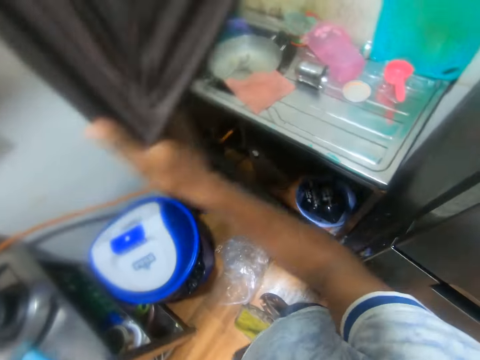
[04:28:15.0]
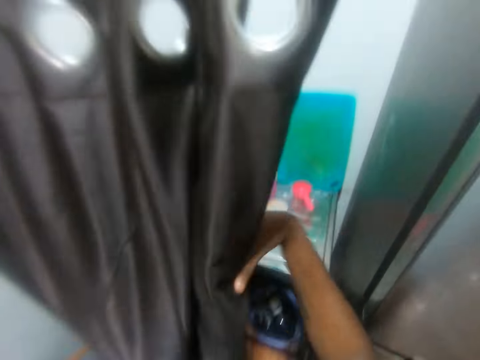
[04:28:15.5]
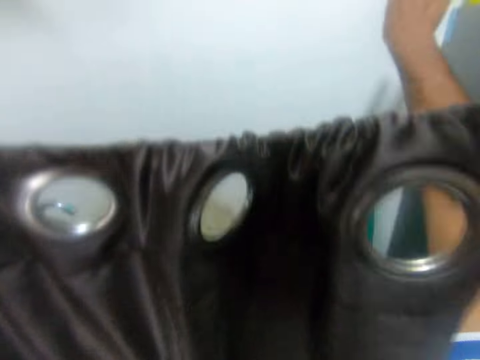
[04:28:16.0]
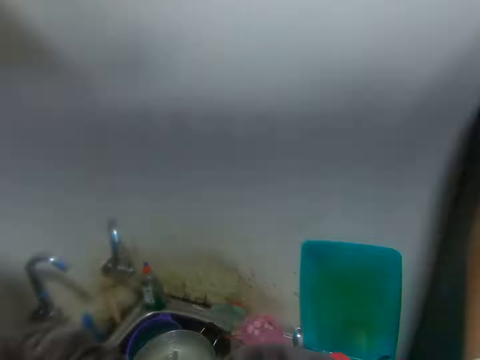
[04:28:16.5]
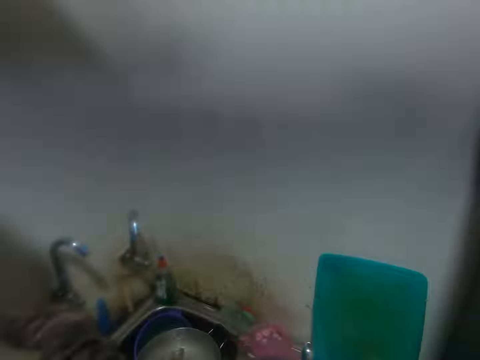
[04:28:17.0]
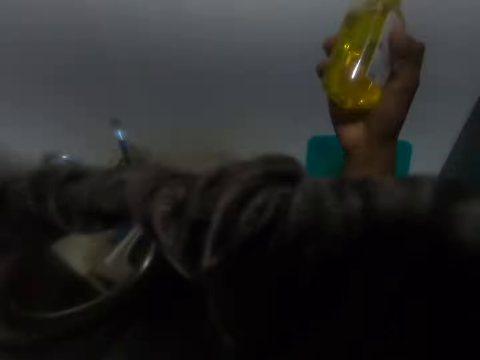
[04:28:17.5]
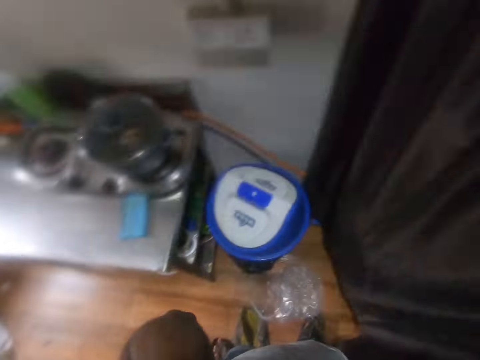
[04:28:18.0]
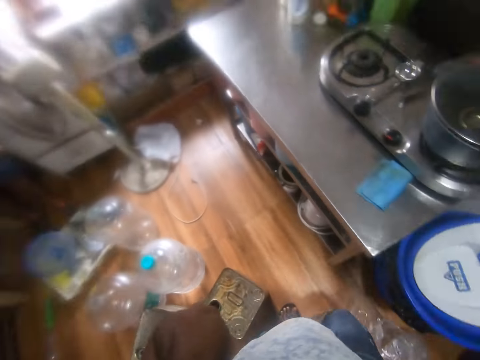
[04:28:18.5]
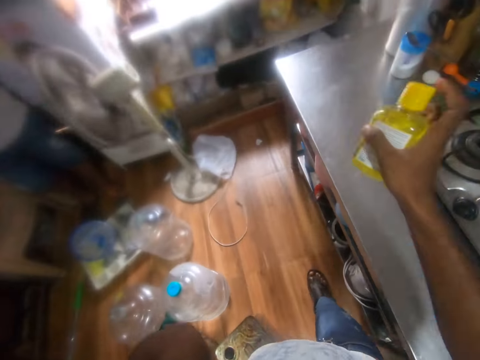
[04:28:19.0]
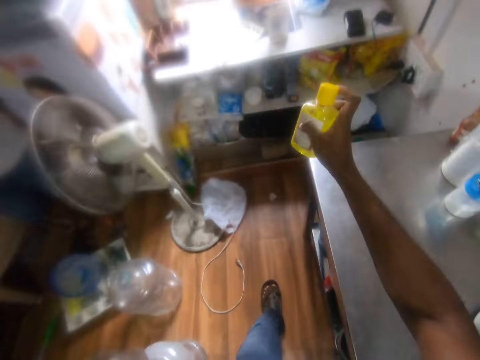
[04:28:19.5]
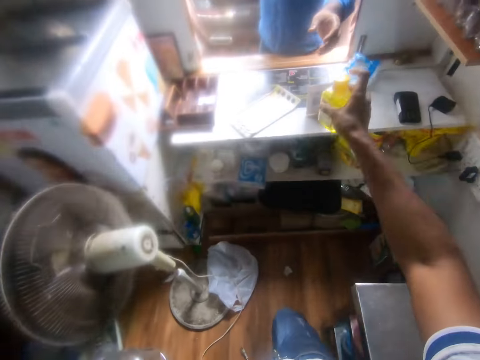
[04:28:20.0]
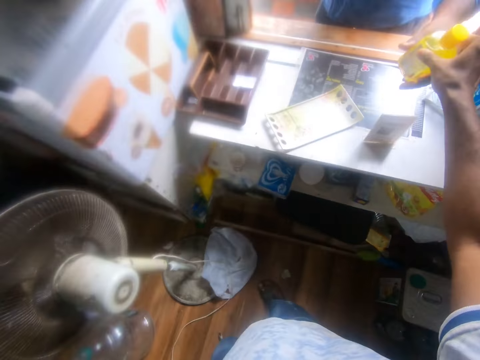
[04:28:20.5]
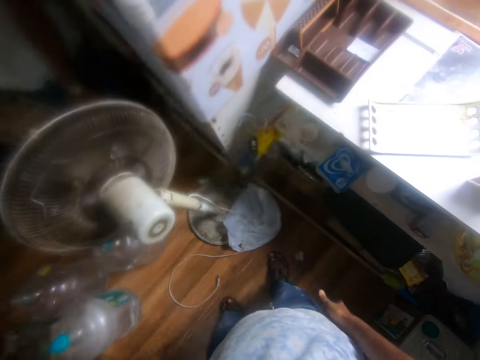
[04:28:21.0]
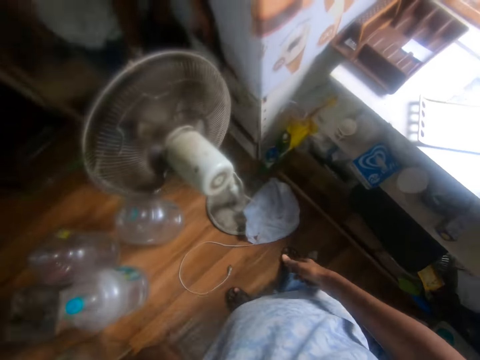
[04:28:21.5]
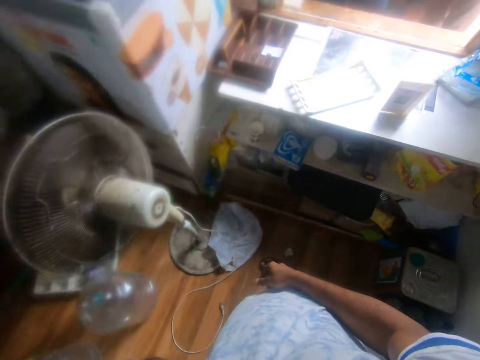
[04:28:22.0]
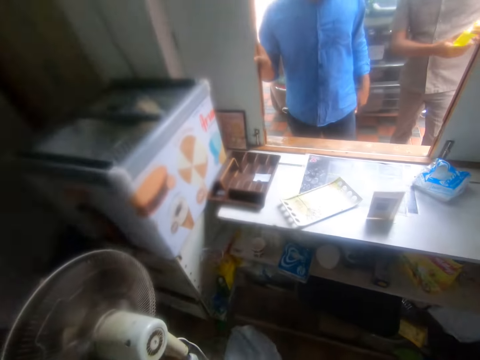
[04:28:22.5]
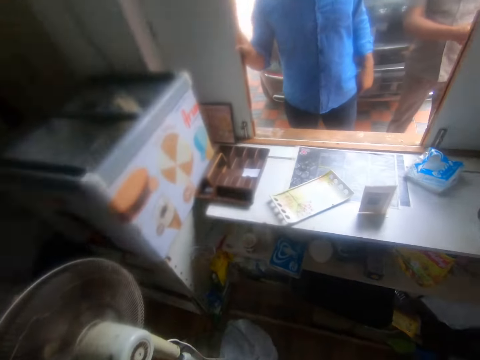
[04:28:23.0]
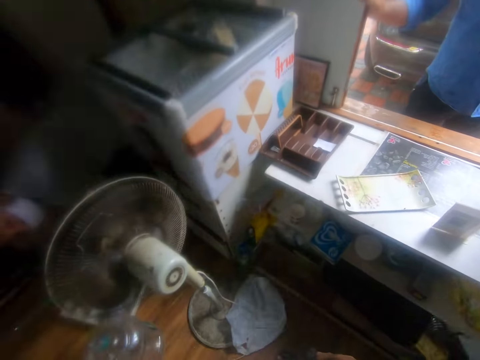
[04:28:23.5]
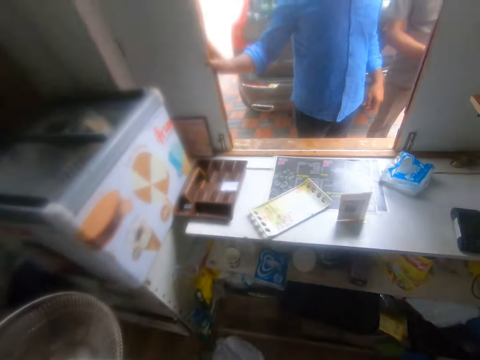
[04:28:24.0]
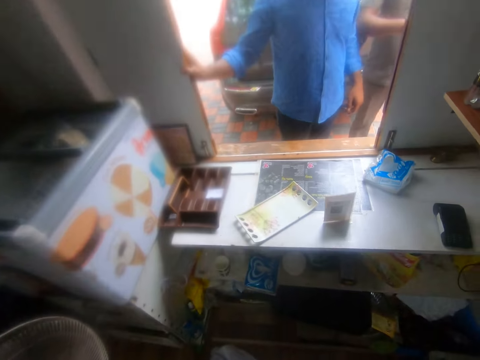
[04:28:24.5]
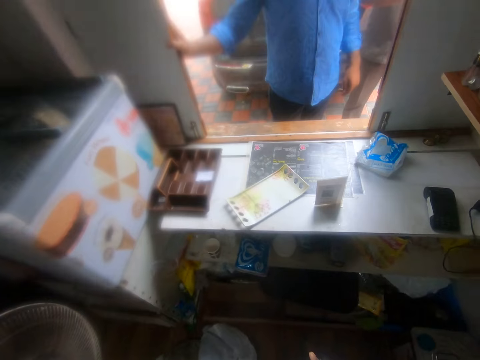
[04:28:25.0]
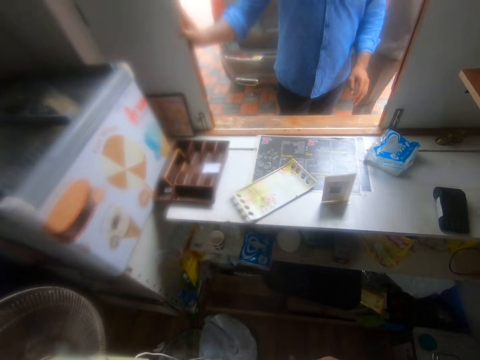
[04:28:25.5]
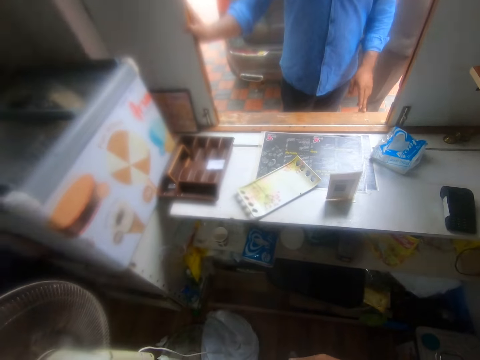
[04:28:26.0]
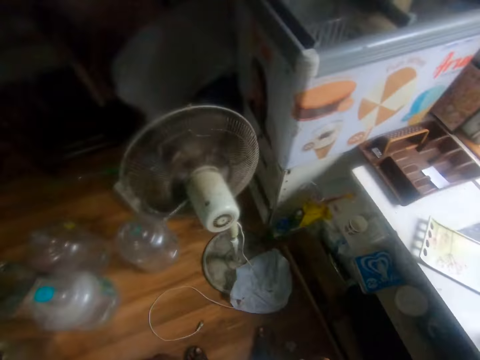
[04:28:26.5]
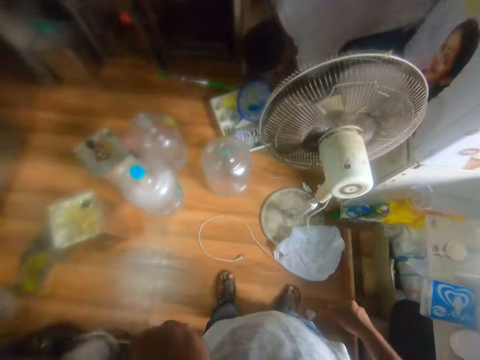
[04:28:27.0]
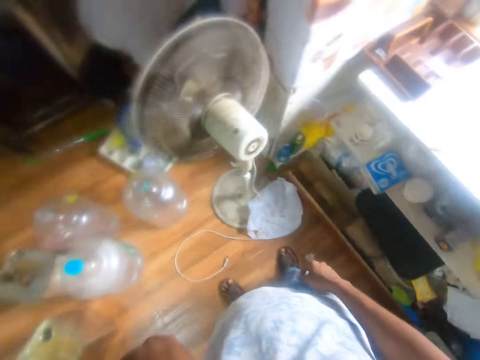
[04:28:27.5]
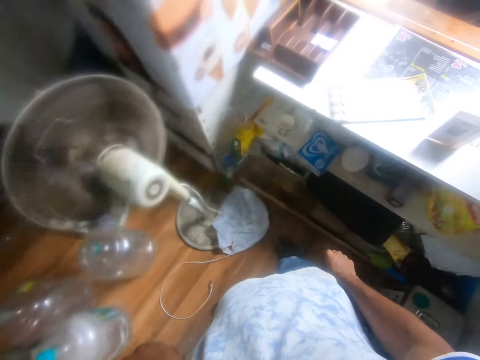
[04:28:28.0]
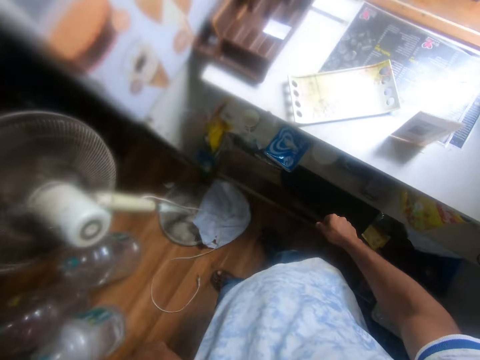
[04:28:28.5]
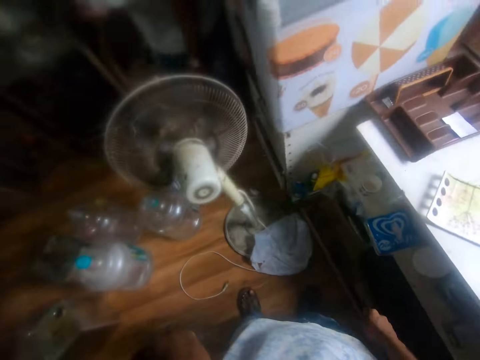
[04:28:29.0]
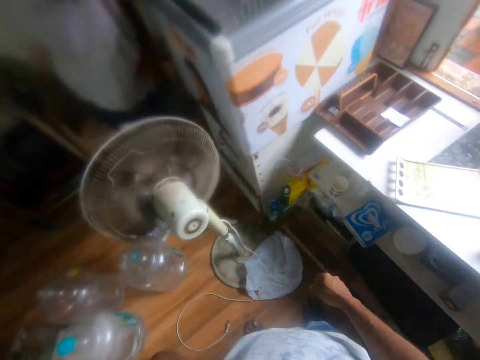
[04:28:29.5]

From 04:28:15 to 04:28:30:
The camera wearer slides a curtain with his right hand. He picks a bottle of soap from a cabinet with his right hand. He holds the bottle. He walks. He passes the bottle of soap to the man with his right hand. The man speaks to the camera wearer. The camera wearer speaks to another man. He looks around.

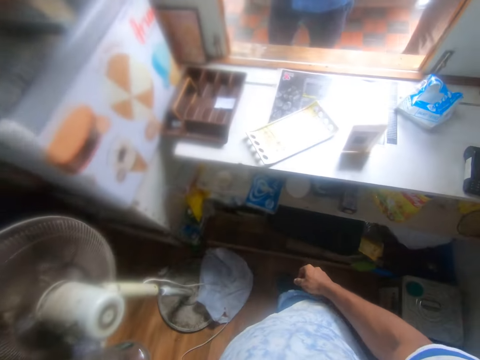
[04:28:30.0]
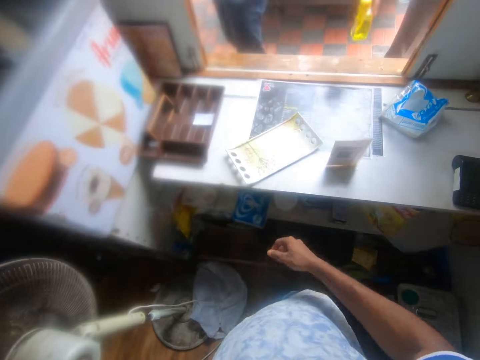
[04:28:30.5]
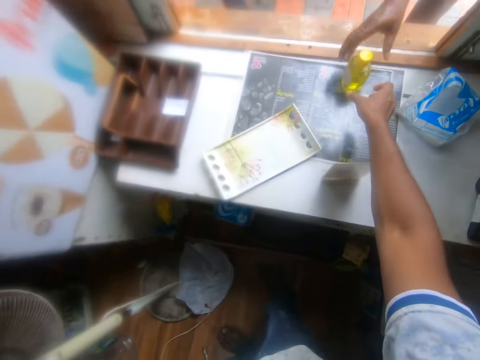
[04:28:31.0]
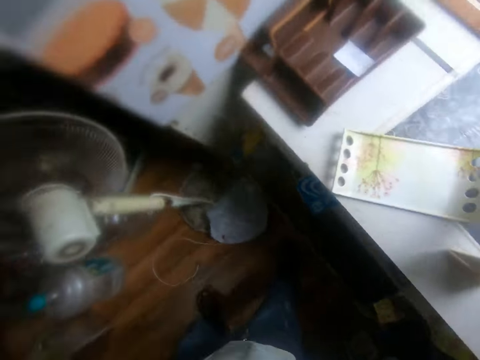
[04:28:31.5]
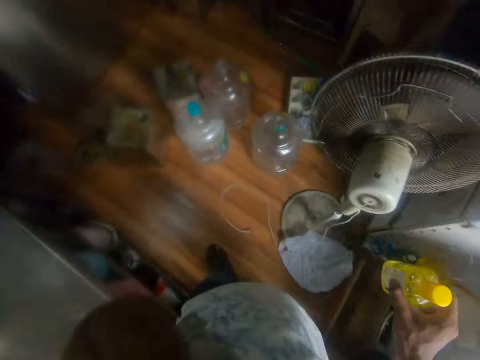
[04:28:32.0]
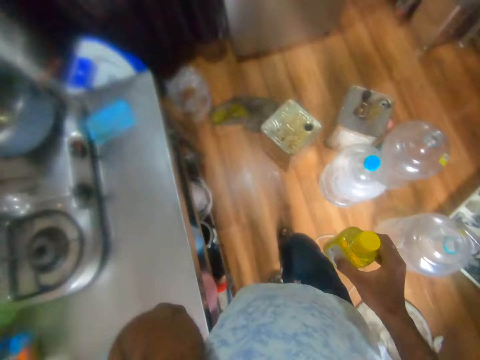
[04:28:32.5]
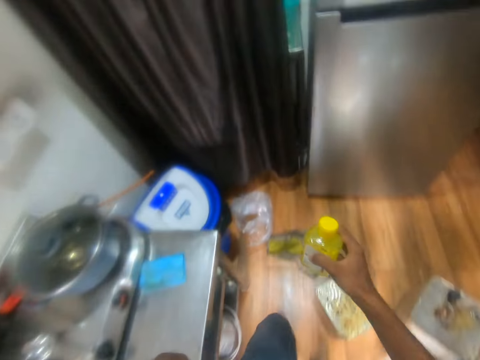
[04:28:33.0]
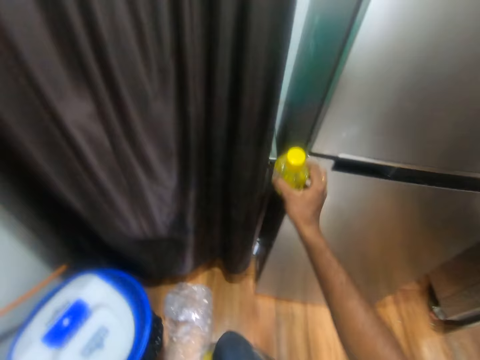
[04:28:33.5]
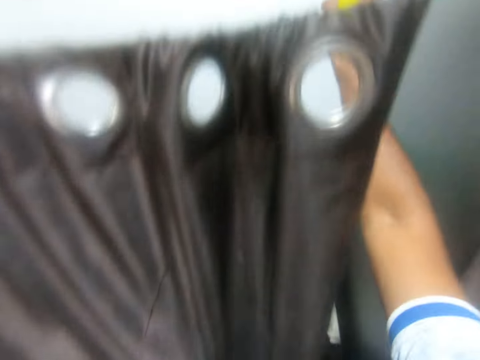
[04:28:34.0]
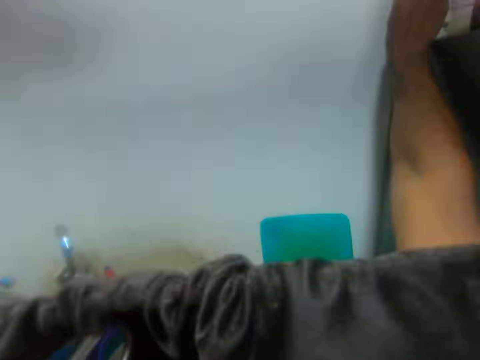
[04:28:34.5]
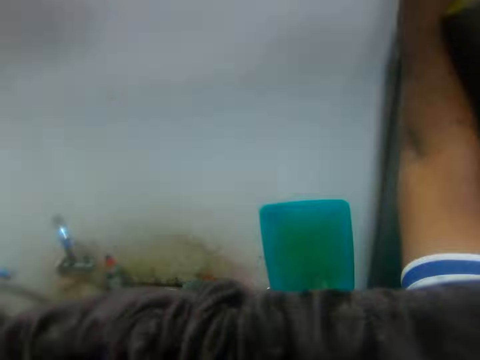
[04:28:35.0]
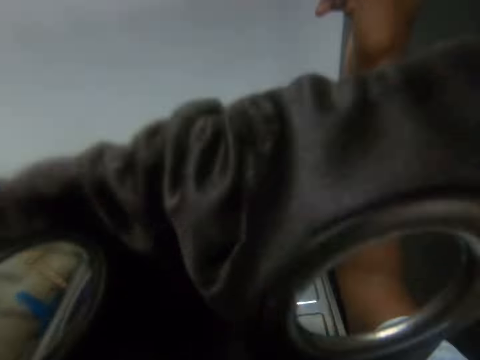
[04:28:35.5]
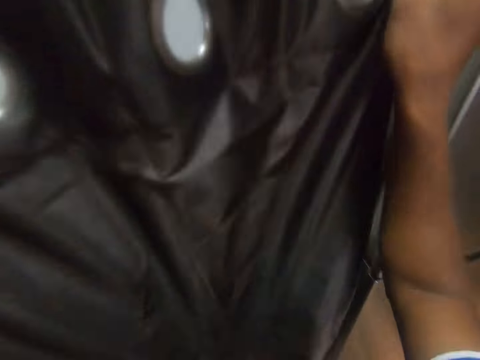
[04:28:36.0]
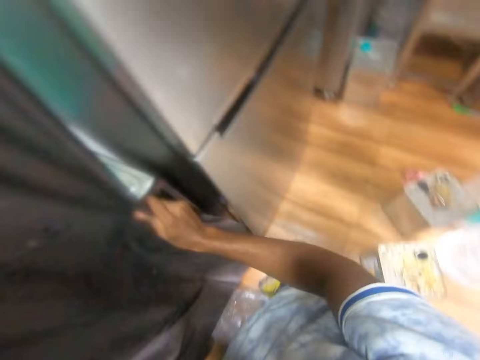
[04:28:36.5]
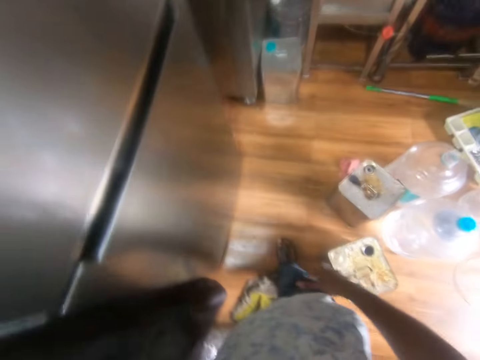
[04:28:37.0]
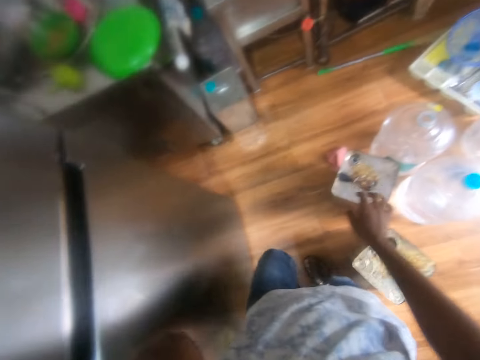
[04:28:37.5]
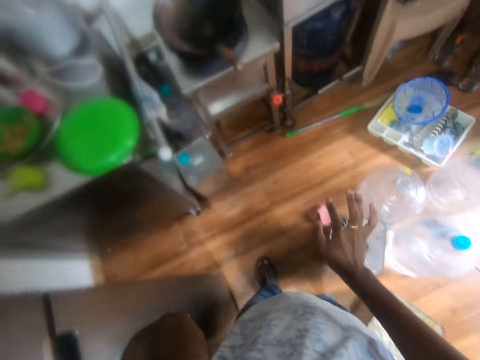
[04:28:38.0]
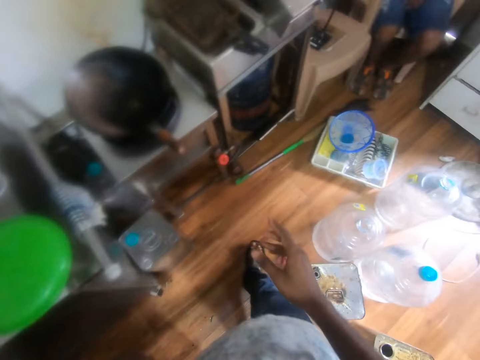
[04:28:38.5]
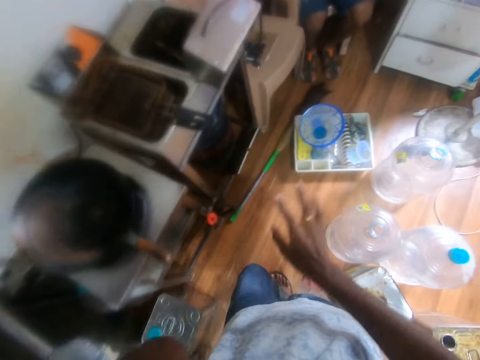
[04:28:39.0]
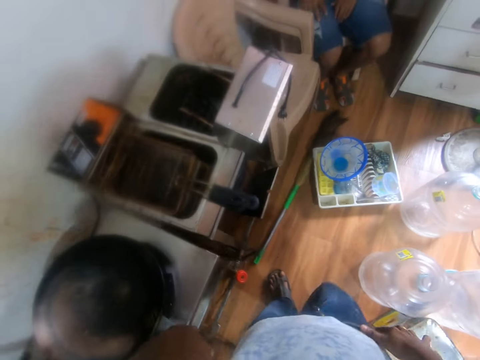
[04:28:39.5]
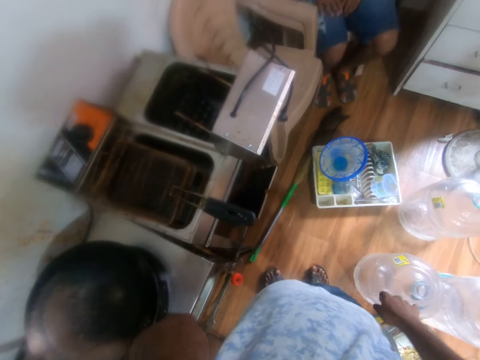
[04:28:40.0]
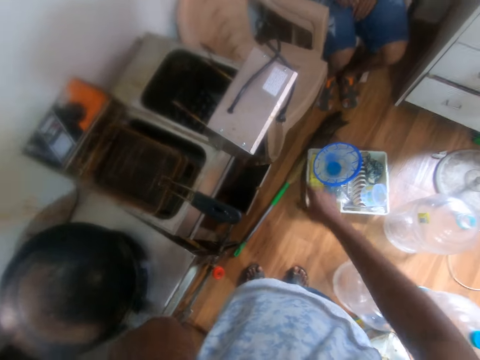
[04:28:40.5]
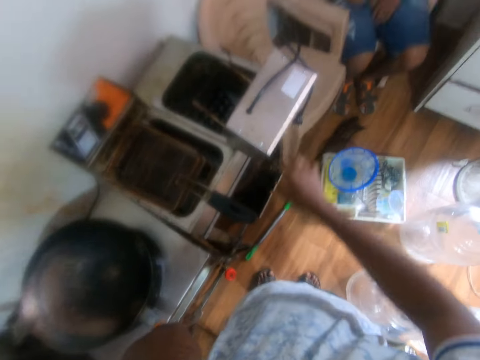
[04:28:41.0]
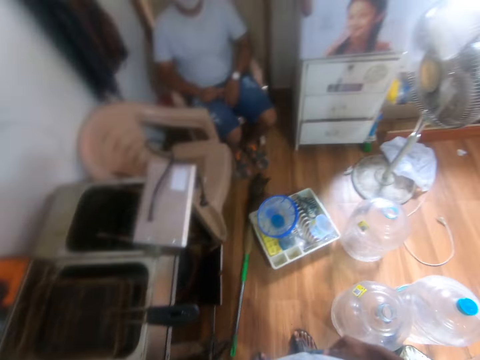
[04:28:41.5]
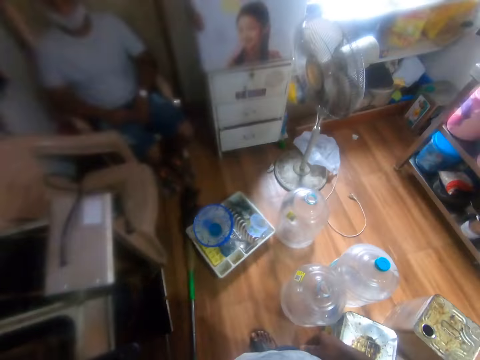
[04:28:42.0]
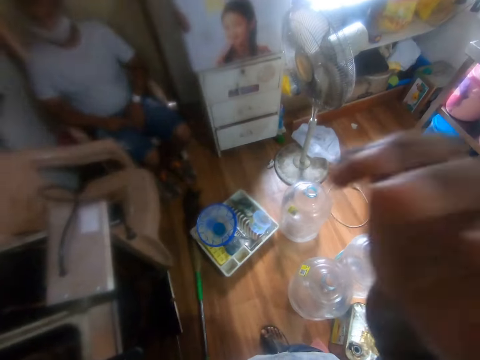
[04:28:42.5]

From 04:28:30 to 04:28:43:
A man drops the bottle of soap on a counter with his right hand. The camera wearer picks the bottle of soap from the counter with his right hand. He walks. He drops the bottle of soap on the cabinet with his right hand. He speaks on the phone. He touches the curtain with his right hand and closes the curtain. He walks and speaks on the phone.
